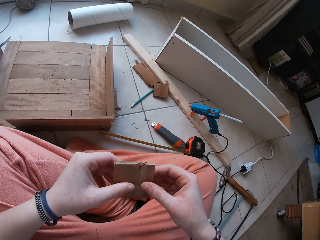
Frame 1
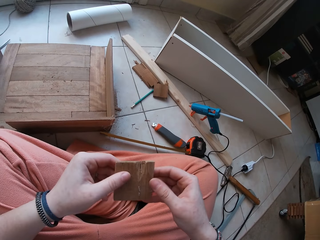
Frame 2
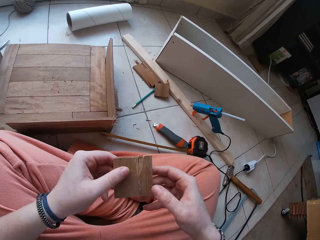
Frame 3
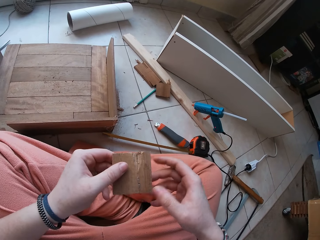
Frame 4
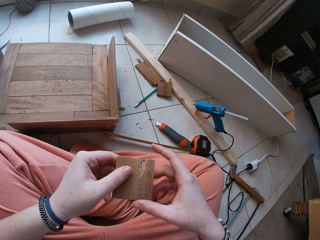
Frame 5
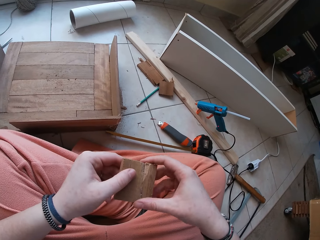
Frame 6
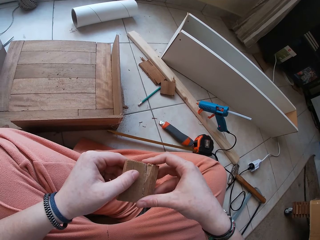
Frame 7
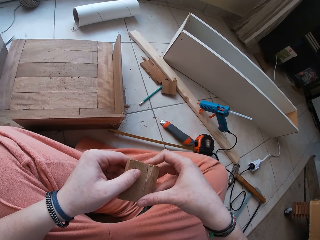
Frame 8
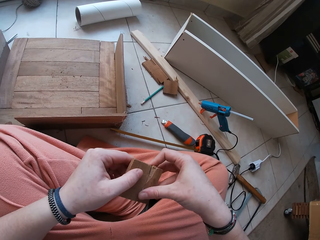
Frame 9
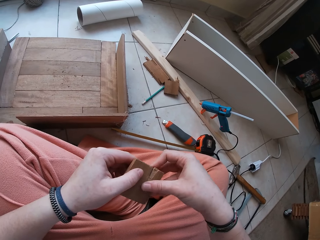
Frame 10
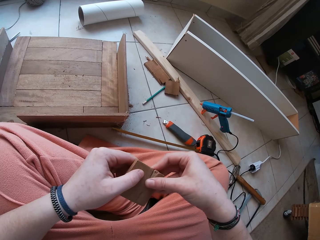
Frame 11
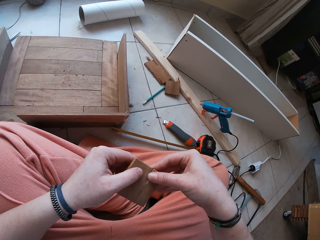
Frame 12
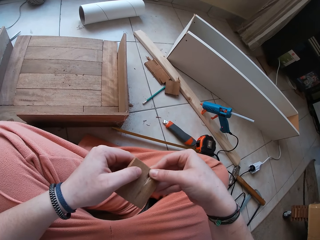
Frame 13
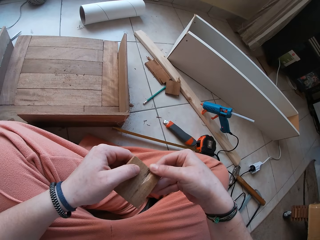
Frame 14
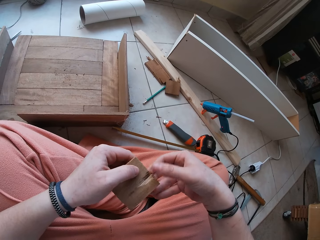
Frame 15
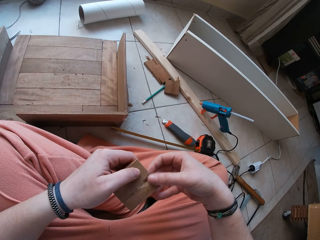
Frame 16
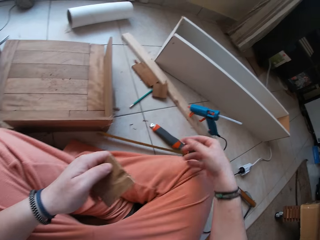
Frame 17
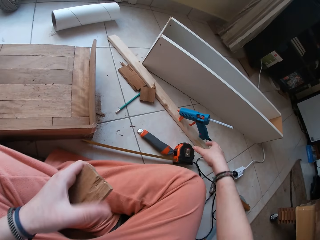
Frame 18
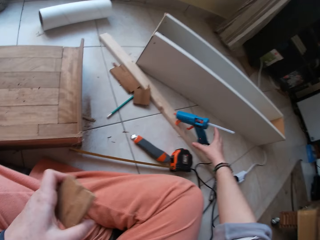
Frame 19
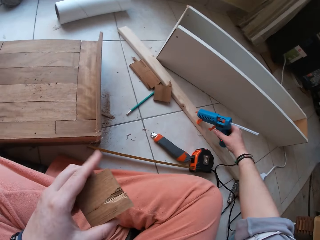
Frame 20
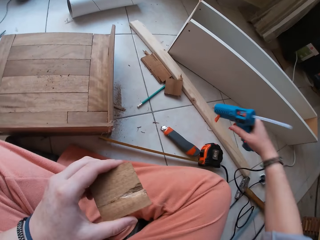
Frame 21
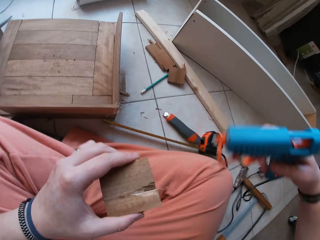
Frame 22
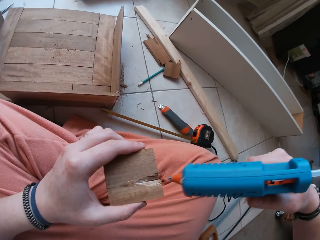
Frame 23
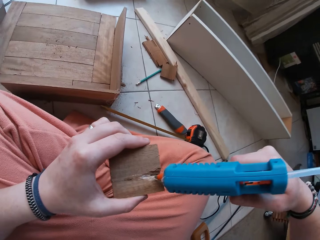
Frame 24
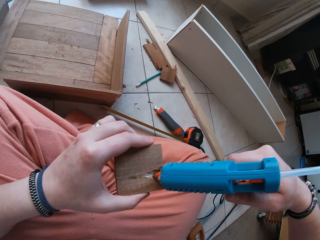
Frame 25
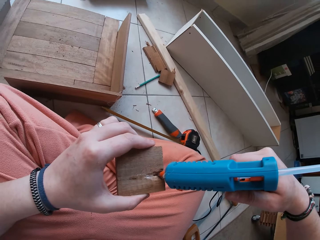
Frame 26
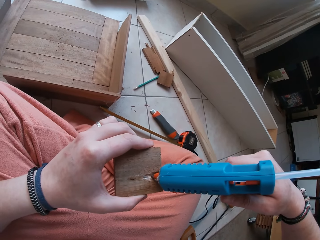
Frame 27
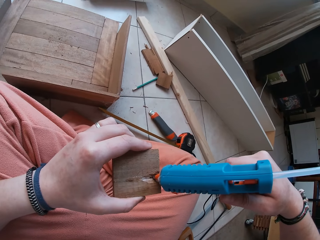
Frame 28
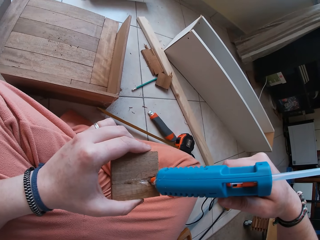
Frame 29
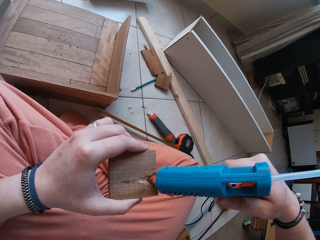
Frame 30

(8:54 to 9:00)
The camera wearer turns the wood and squeezes the wood. He rubs the wood. He picks up a spray gun from a wood with his right hand. He sprays the gum on the wood with the spray gun.

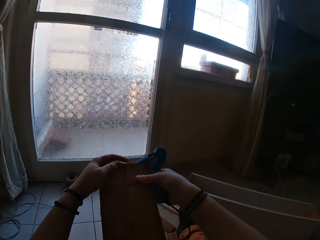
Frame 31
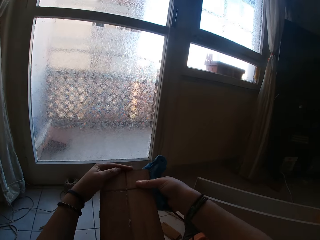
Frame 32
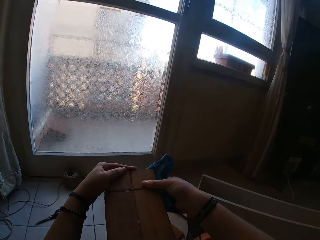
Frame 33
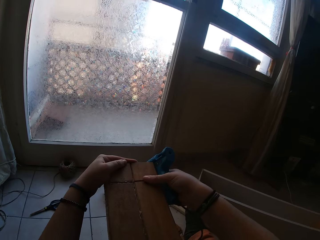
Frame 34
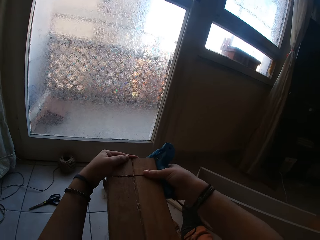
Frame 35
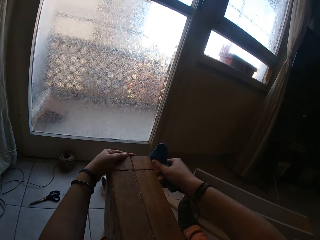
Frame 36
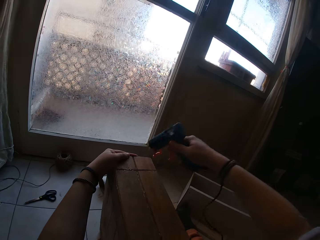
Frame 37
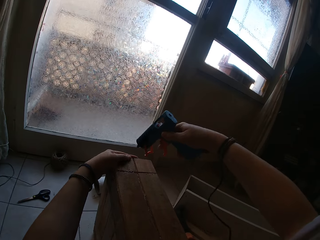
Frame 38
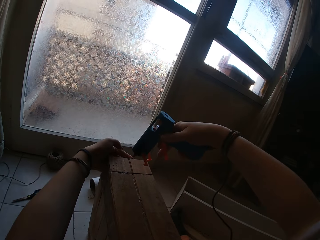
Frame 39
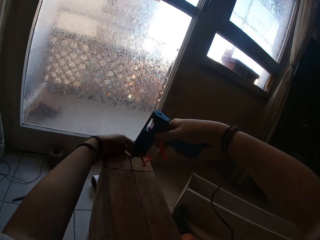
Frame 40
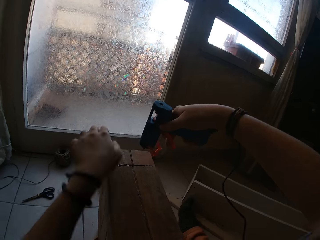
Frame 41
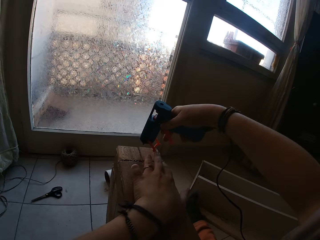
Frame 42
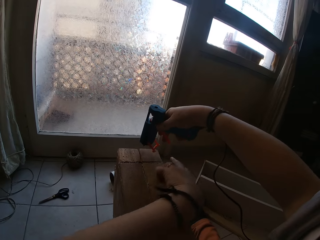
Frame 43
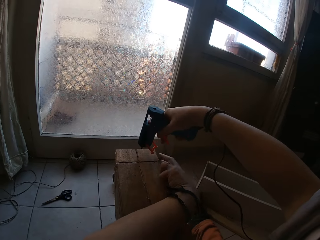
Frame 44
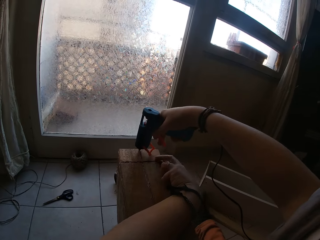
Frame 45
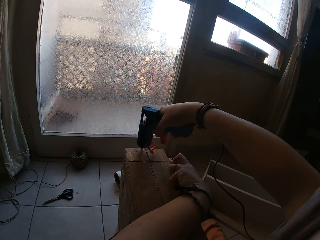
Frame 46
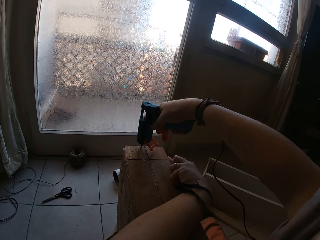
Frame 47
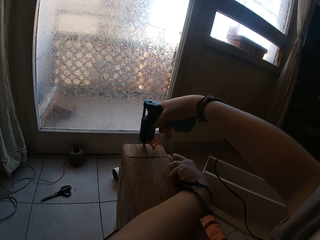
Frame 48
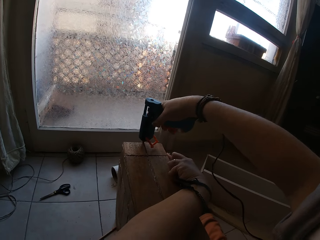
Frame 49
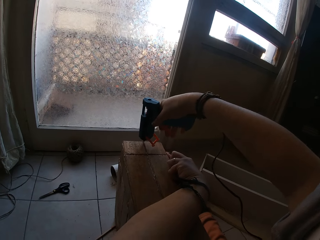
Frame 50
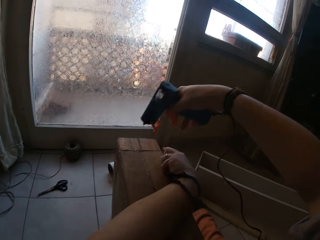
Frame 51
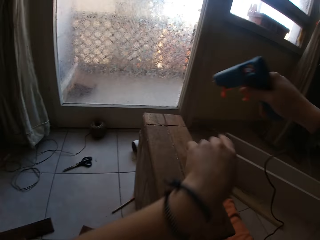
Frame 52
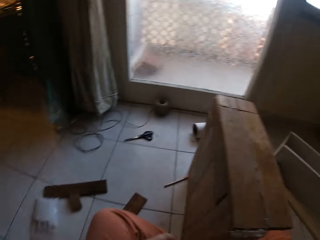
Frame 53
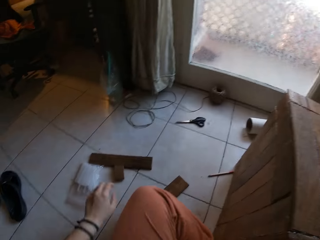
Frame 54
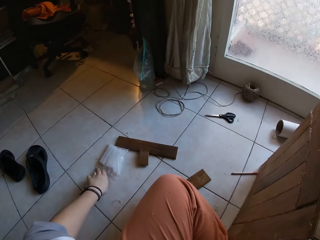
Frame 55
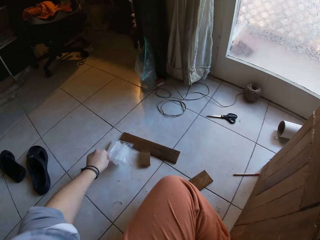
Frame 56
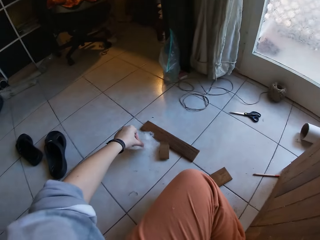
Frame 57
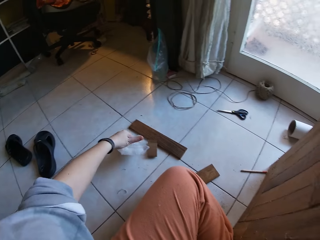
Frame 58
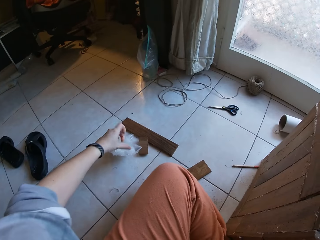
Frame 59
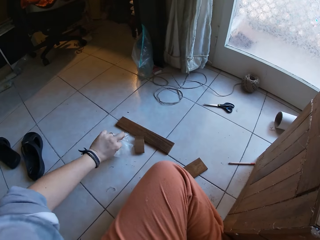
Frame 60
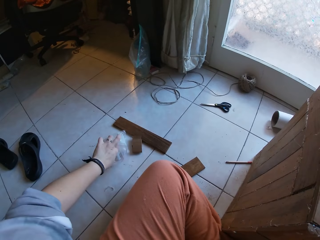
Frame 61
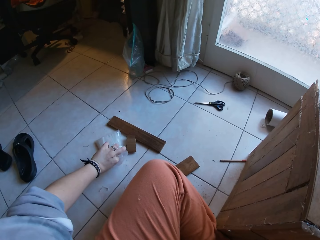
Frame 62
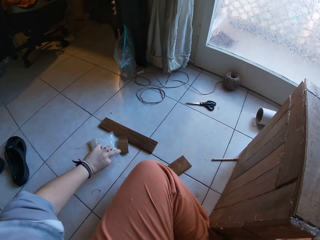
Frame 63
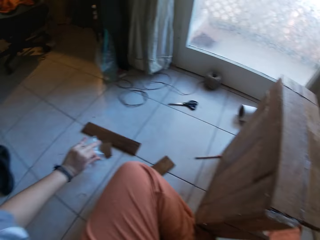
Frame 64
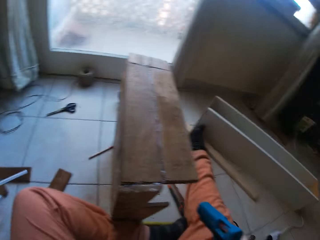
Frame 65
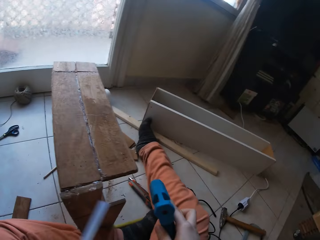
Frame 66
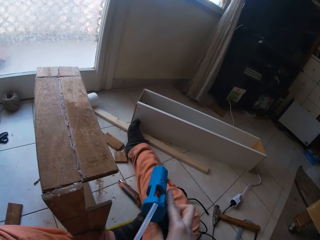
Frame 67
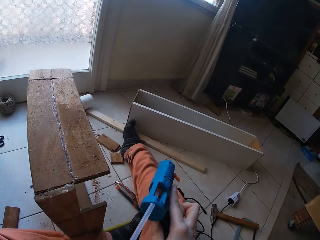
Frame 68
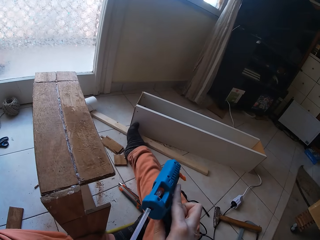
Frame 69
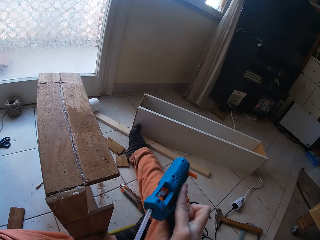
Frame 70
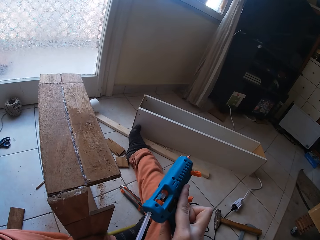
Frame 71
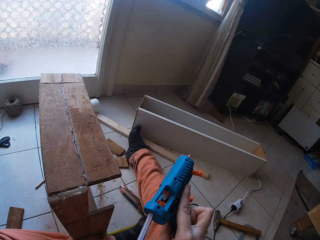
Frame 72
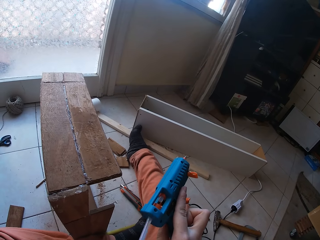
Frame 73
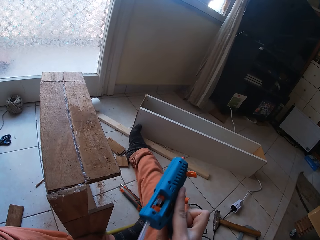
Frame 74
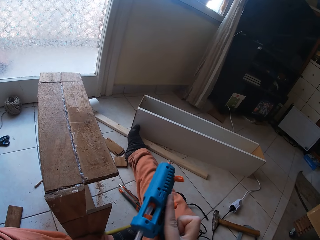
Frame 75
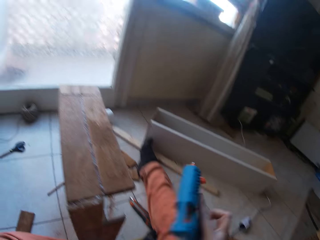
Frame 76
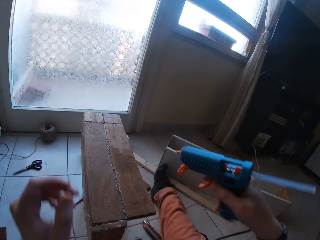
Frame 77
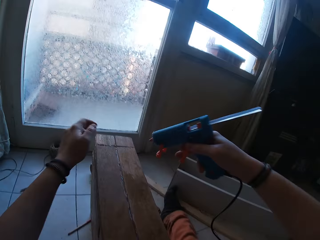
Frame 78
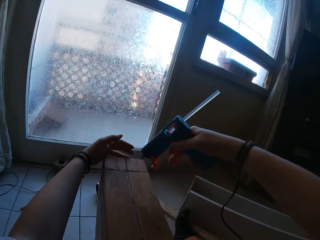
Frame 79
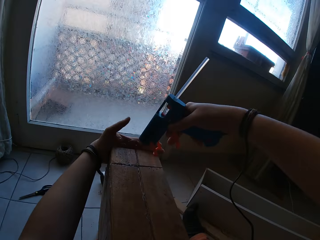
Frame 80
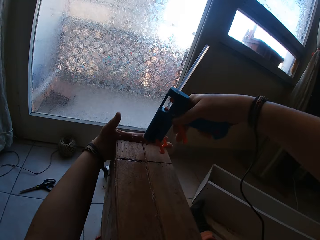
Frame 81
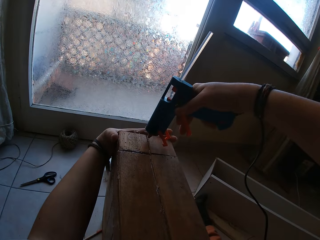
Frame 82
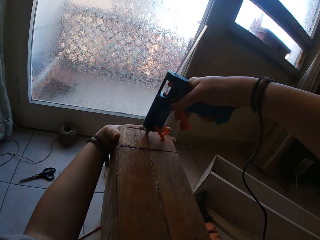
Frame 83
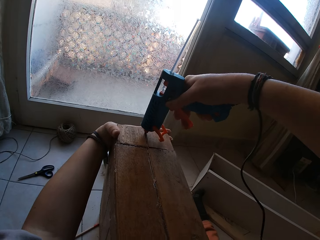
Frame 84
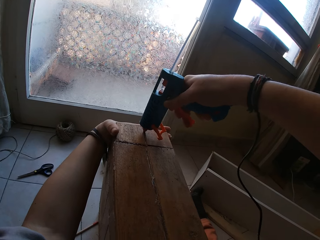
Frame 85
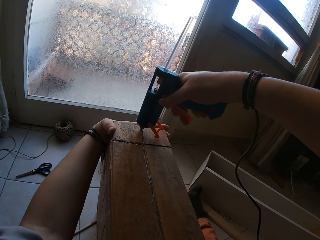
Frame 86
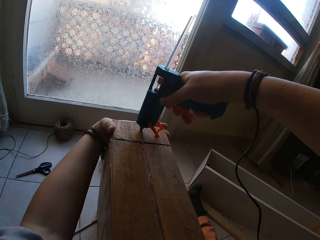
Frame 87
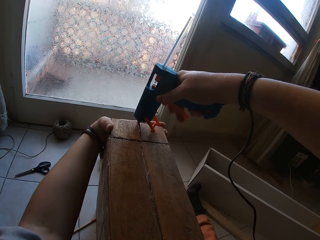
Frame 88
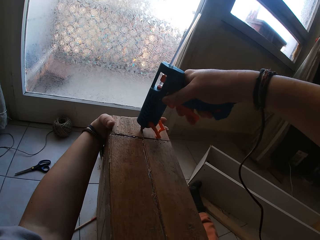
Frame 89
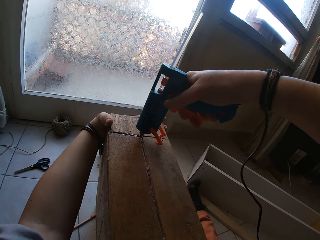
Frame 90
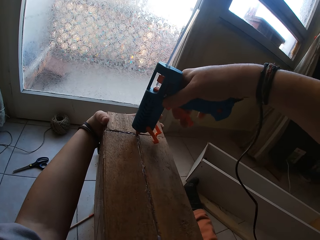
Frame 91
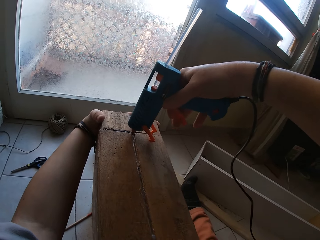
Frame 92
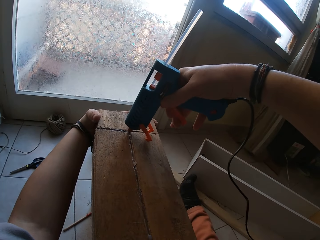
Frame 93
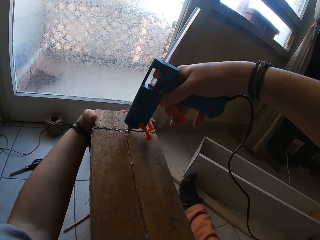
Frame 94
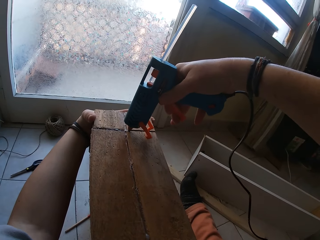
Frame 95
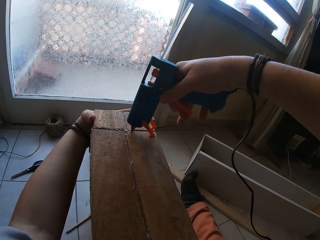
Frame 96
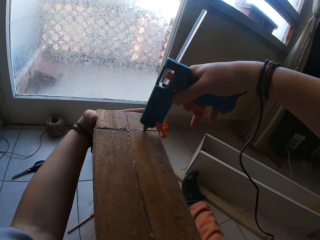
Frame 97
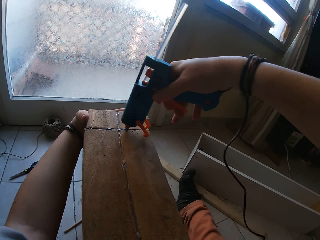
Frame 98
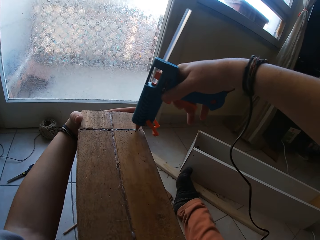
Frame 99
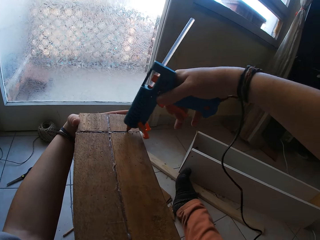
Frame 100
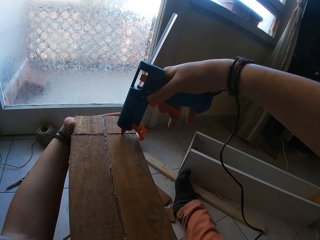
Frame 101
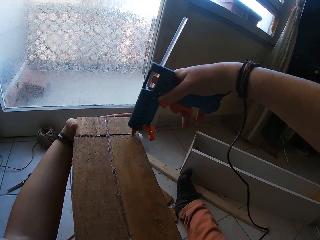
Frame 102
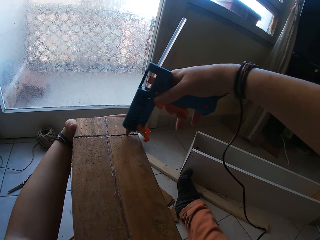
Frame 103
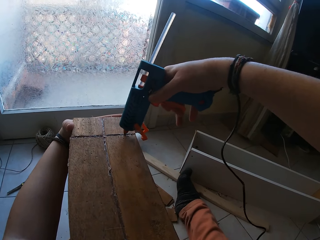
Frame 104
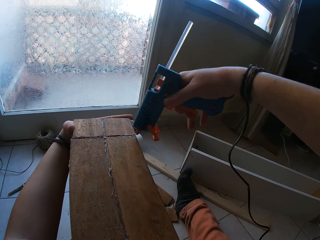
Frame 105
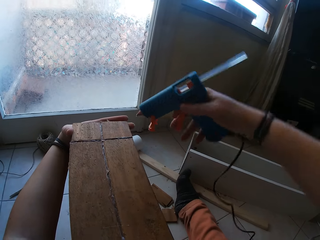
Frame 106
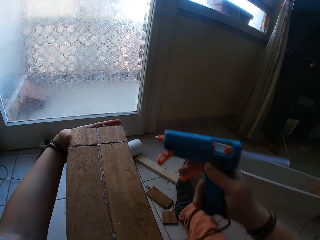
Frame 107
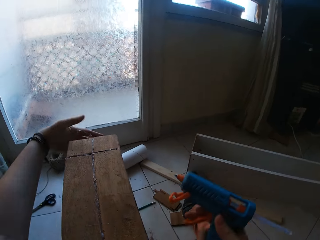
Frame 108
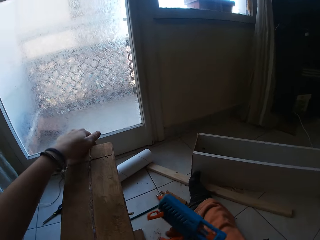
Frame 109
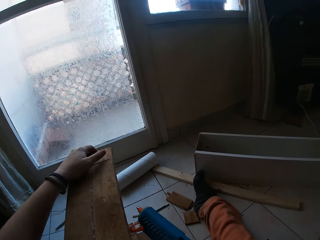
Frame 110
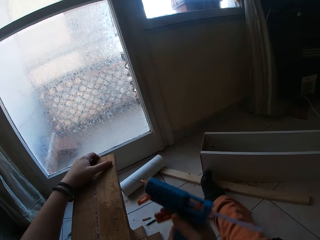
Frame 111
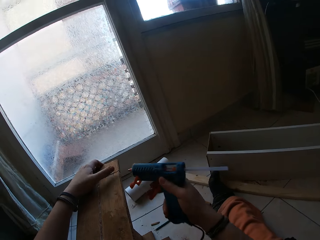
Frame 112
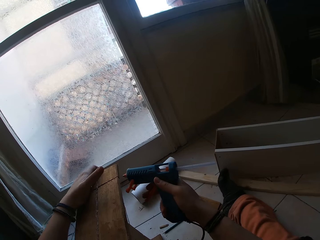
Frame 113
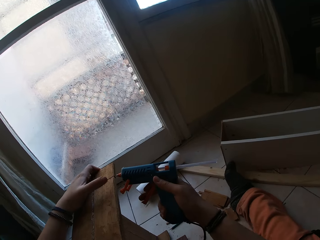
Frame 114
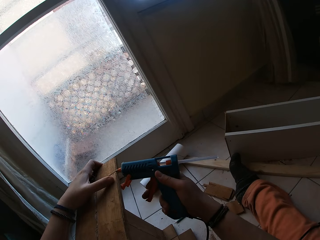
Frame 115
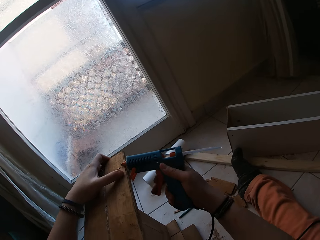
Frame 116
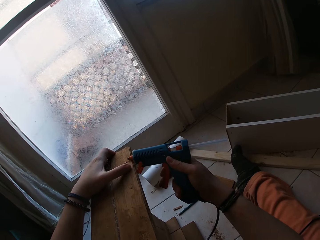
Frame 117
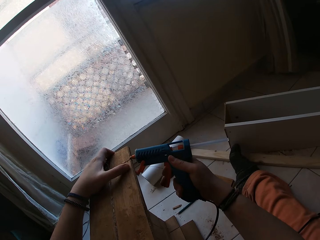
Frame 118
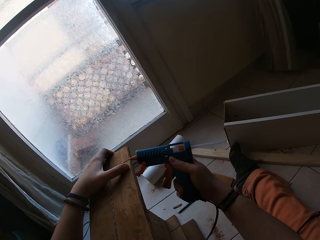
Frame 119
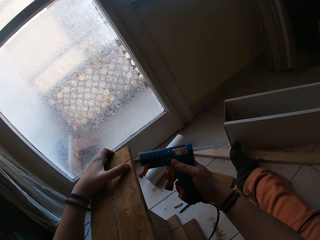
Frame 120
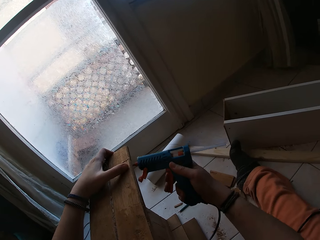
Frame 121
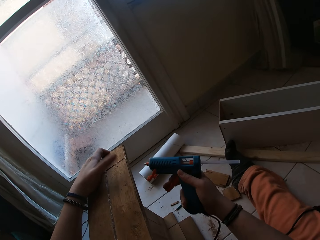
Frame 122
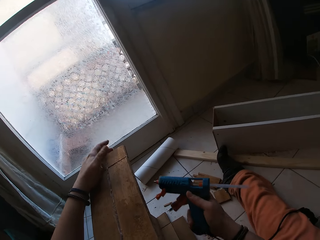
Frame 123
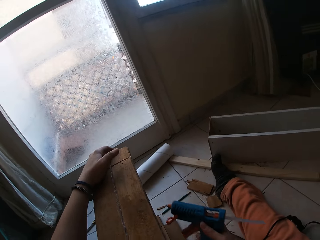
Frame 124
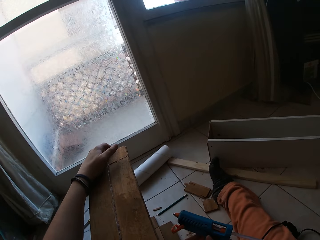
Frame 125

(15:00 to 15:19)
The camera wearer holds the box on the floor with her left hand. They press the glue gun on the box on the floor with his right hand. They remove a glue stick from a plastic bag on the floor with his left hand. They put the glue stick in the glue gun with his left hand. They hold the box on the floor with her left hand. They put glue on the box on the floor with the glue gun in his right hand.
